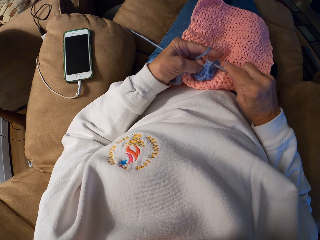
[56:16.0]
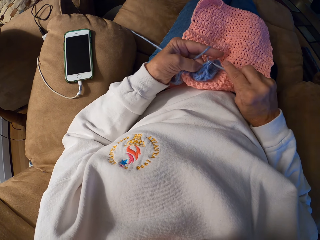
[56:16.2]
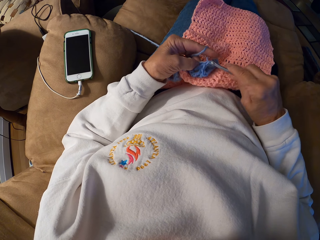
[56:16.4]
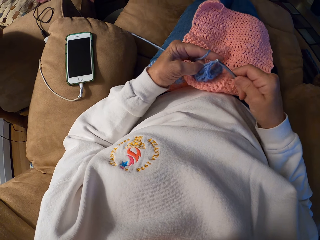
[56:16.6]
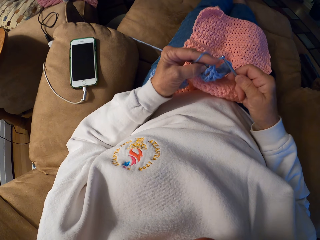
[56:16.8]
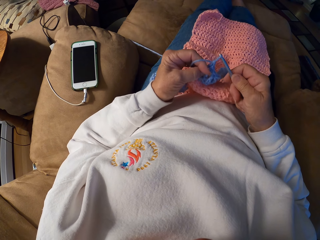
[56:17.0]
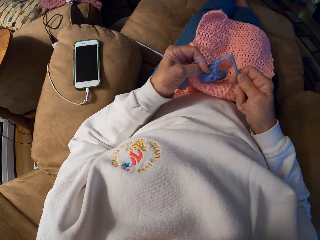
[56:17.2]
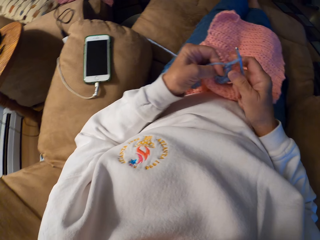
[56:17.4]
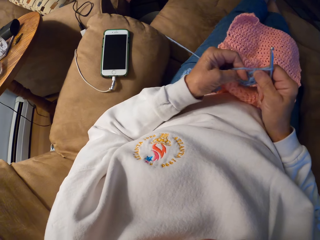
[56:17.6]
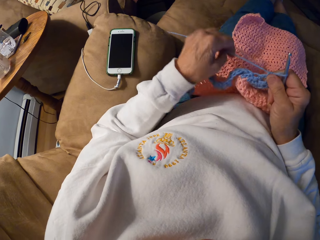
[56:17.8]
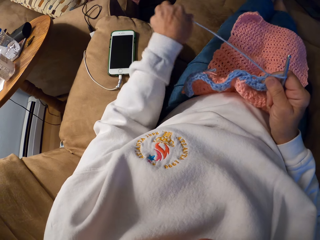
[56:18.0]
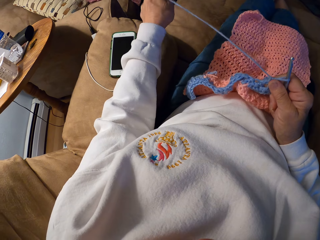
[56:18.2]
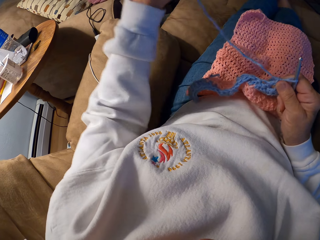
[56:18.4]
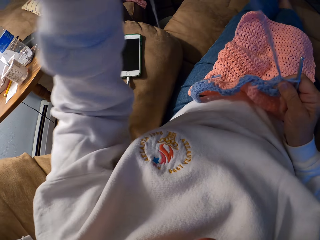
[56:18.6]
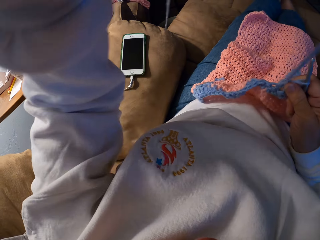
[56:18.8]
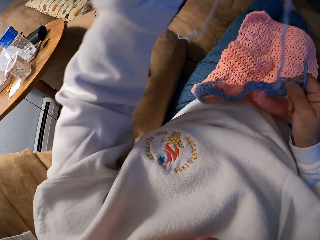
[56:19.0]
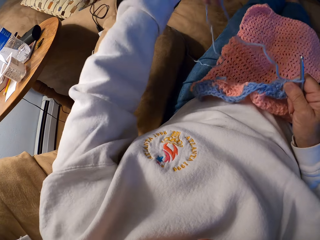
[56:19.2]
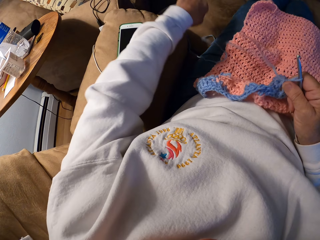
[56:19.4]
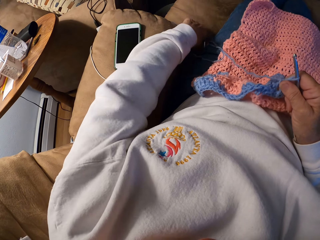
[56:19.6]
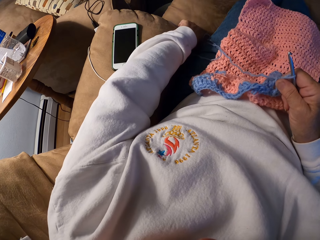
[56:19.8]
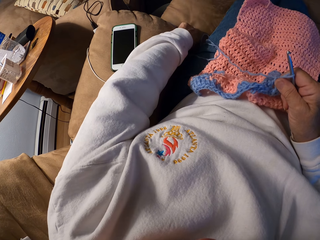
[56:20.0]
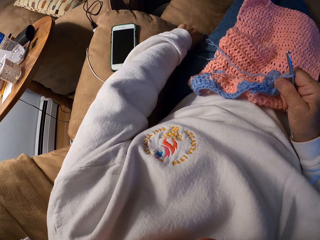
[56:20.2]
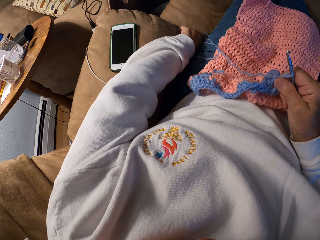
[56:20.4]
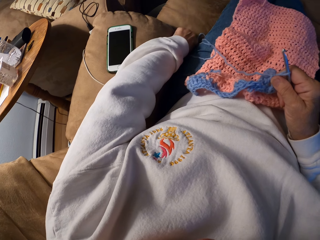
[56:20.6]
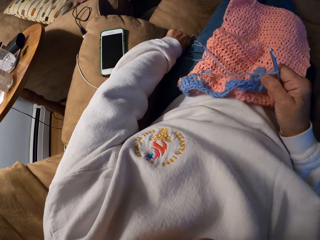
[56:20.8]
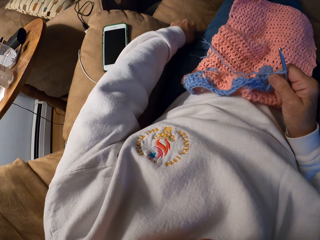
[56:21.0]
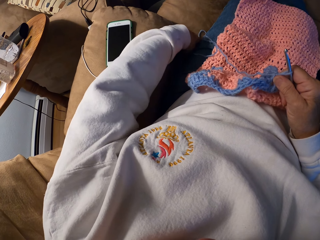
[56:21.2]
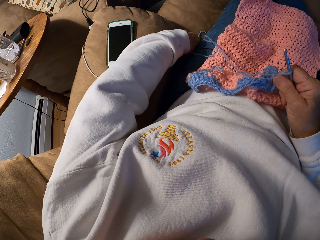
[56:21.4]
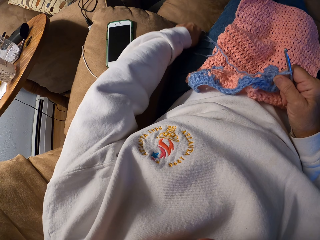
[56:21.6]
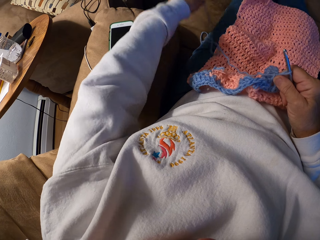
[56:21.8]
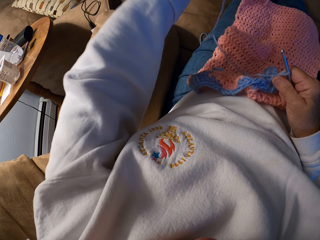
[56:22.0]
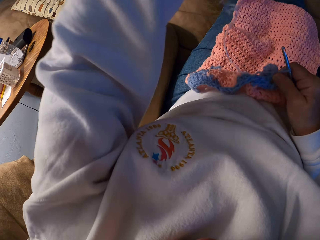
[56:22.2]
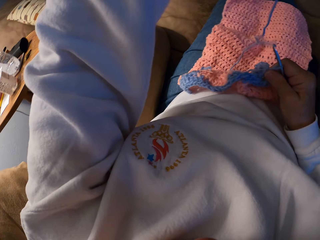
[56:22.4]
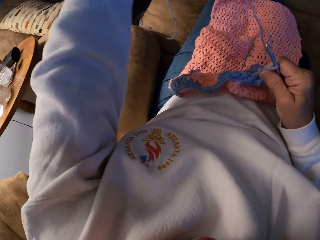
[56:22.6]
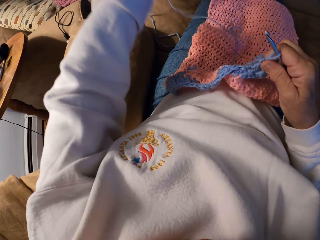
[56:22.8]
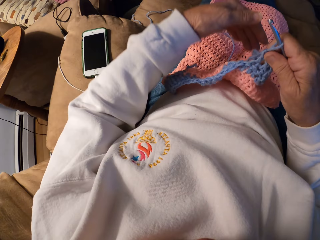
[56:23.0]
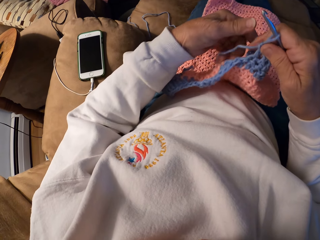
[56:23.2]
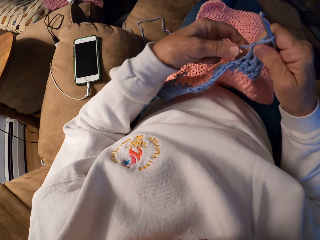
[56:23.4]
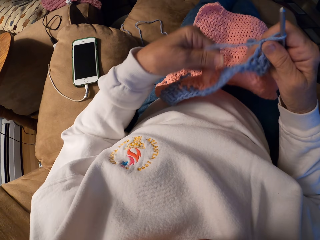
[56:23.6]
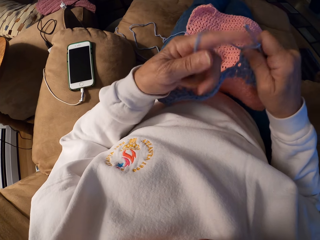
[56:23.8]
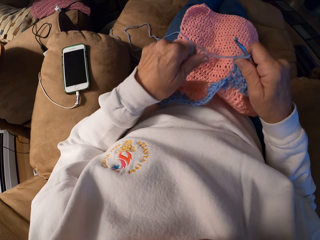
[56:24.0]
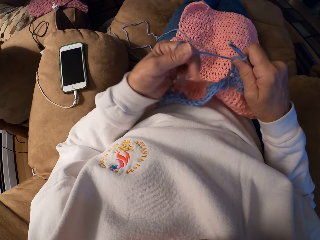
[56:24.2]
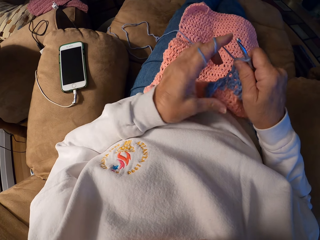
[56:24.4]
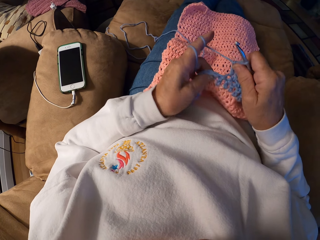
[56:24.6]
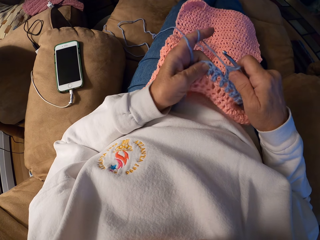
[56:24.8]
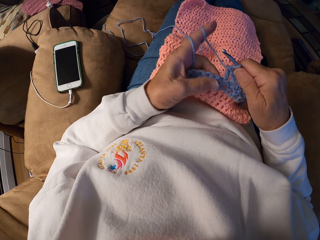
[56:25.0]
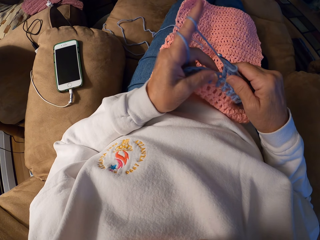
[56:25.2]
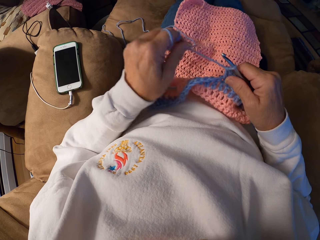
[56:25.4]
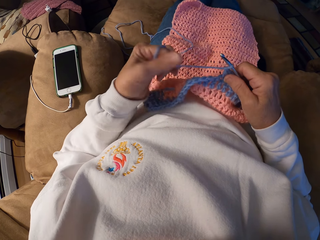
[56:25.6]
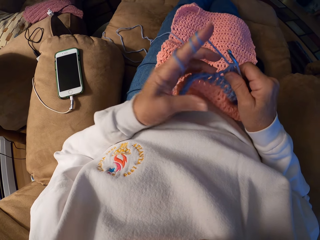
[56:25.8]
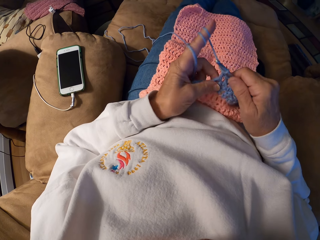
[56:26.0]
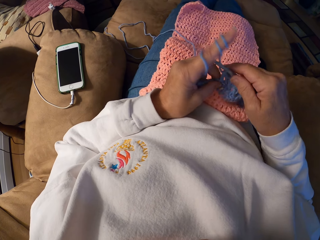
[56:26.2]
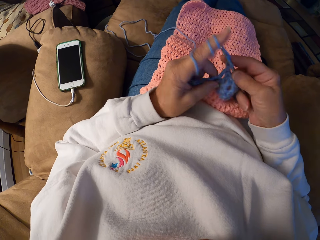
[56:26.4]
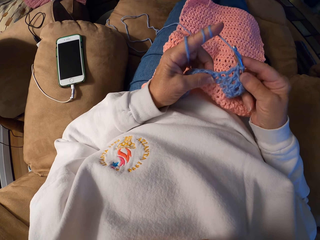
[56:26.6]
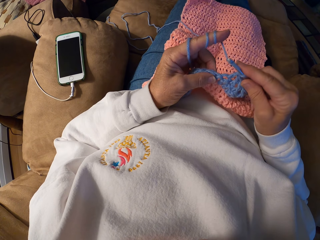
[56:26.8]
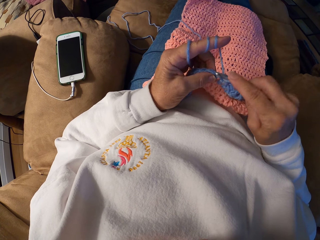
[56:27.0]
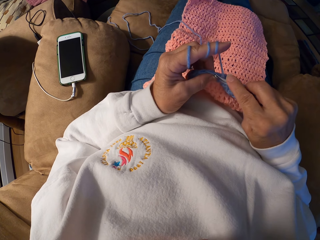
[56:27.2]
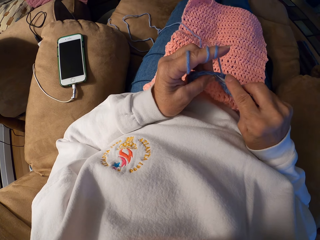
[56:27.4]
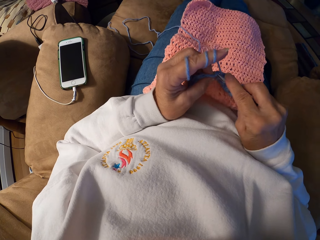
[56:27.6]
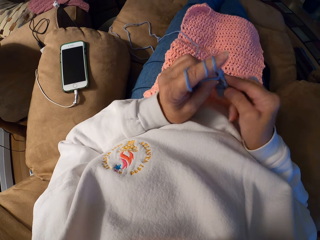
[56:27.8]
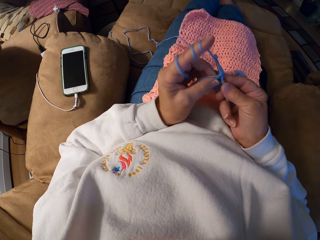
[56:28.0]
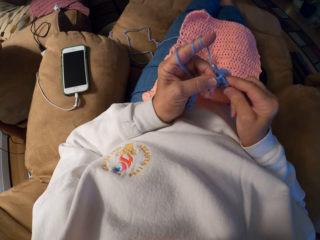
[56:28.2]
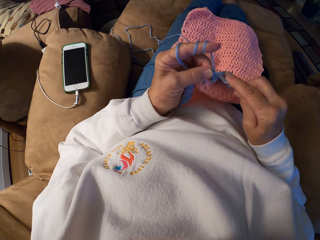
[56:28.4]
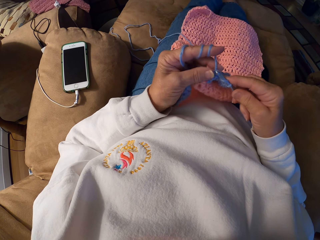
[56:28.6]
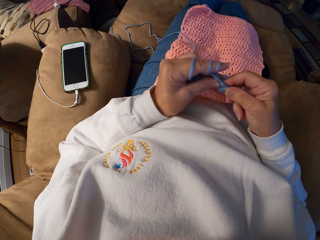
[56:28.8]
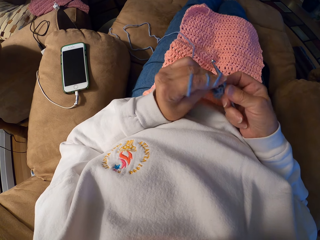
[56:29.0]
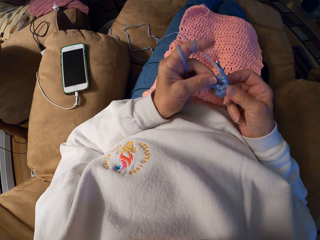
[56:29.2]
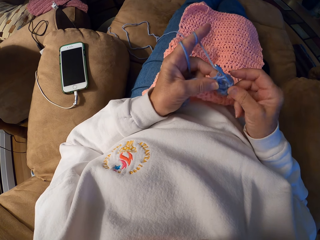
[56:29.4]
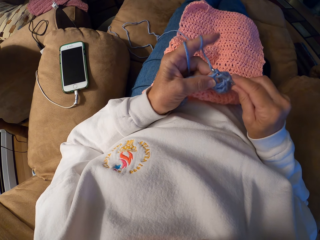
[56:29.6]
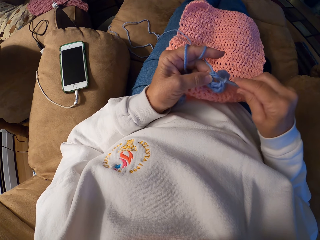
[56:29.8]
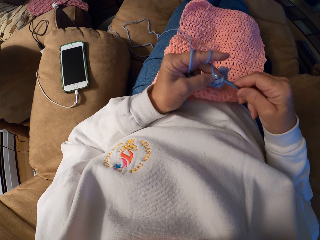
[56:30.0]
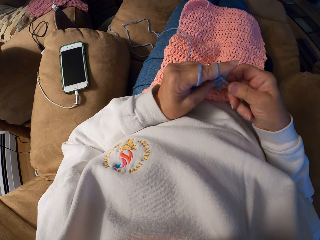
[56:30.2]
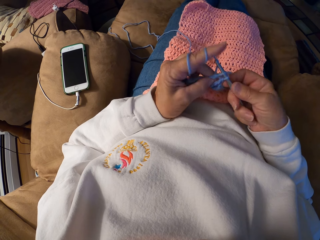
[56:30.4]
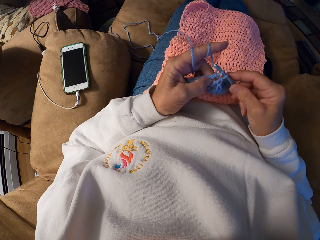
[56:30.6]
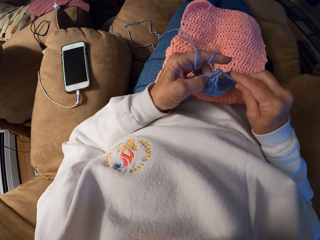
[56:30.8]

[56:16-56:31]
The camera wearer unwinds the yarn with her left hand. She straightens up a knitting thread with a hand. She winds the yarn on her left index finger. She knits a piece of fabric with a knitting needle.

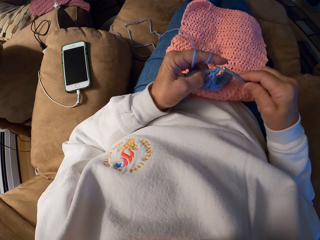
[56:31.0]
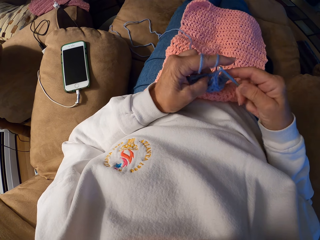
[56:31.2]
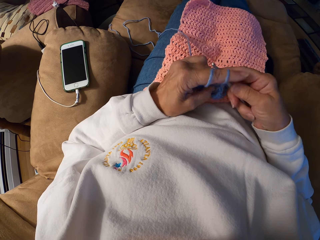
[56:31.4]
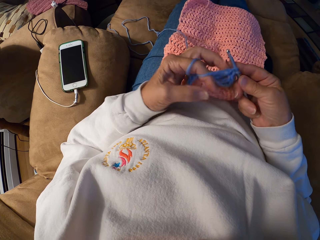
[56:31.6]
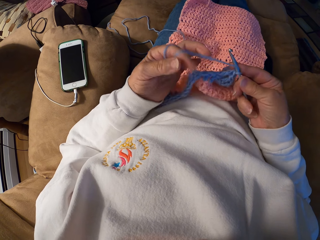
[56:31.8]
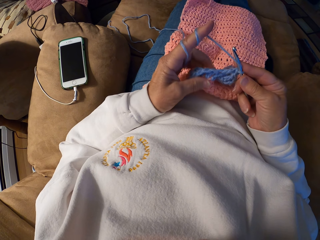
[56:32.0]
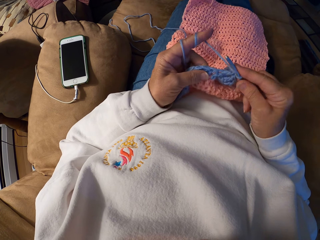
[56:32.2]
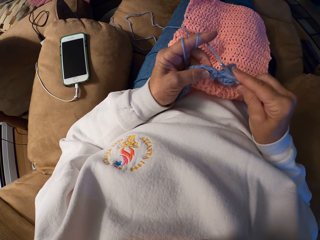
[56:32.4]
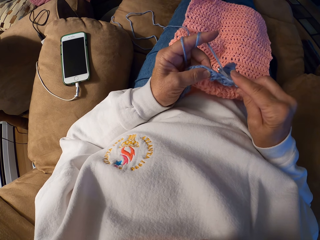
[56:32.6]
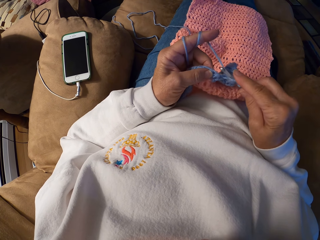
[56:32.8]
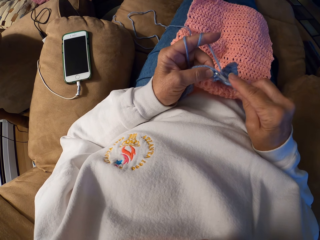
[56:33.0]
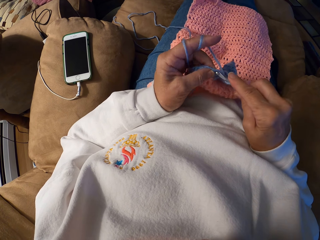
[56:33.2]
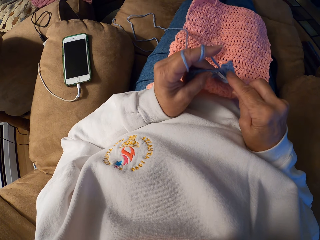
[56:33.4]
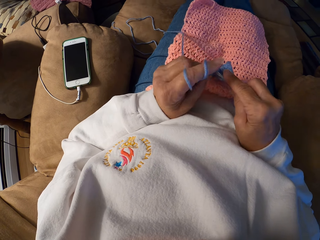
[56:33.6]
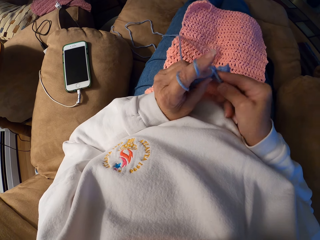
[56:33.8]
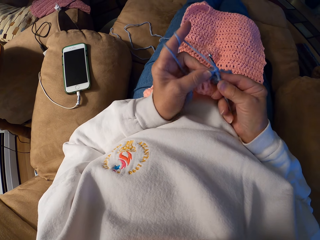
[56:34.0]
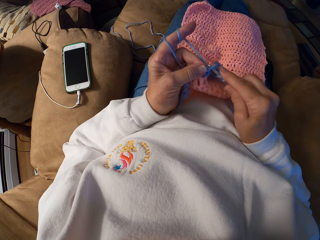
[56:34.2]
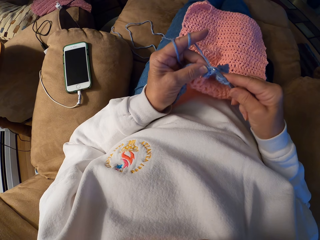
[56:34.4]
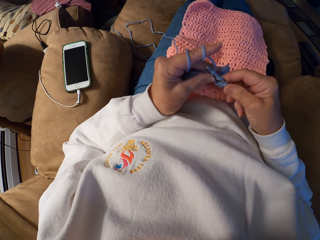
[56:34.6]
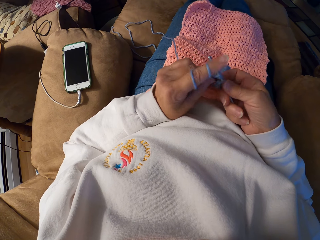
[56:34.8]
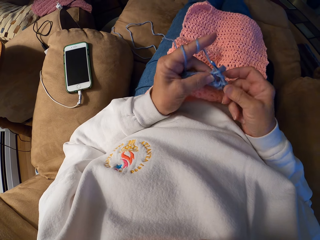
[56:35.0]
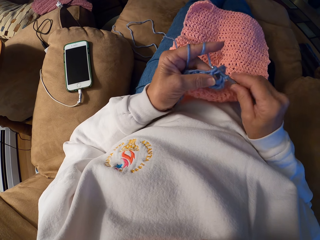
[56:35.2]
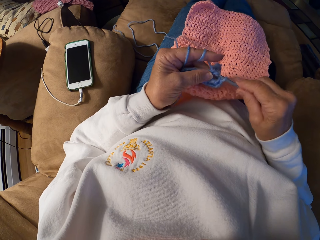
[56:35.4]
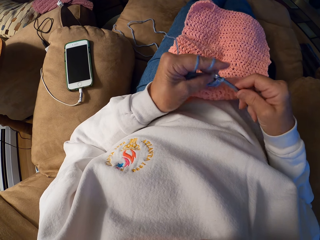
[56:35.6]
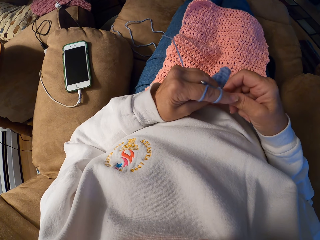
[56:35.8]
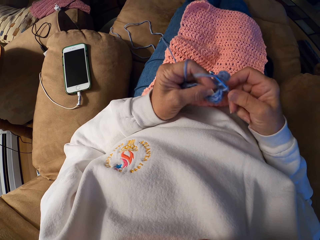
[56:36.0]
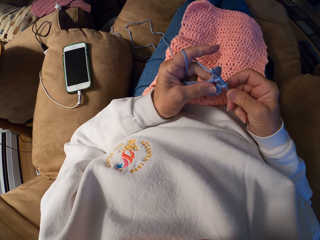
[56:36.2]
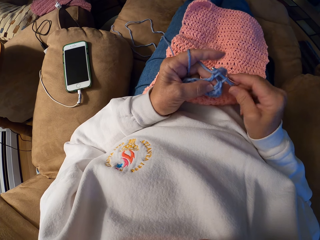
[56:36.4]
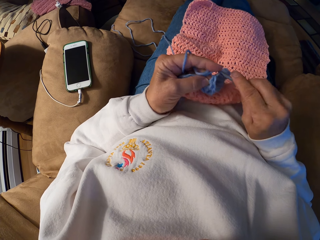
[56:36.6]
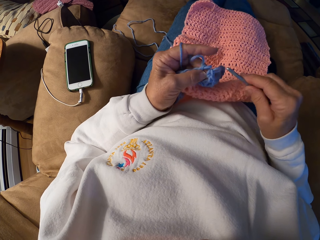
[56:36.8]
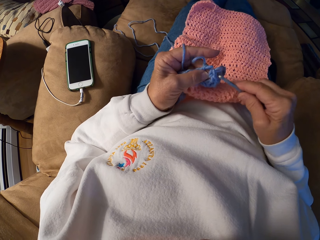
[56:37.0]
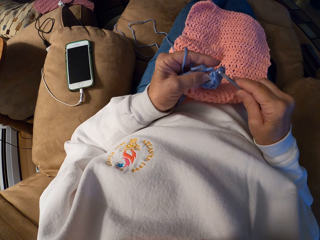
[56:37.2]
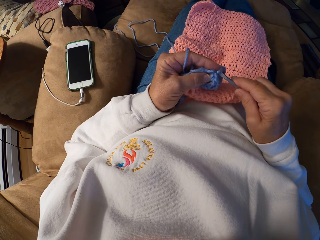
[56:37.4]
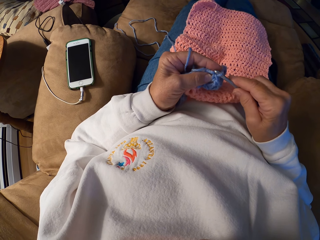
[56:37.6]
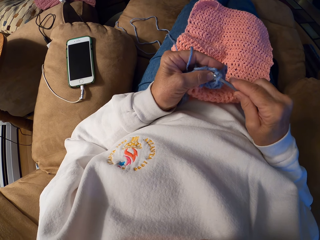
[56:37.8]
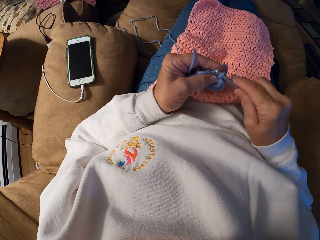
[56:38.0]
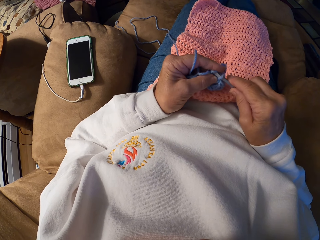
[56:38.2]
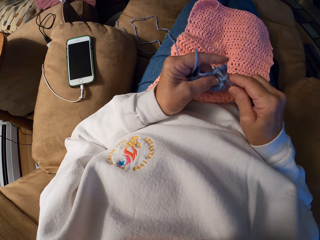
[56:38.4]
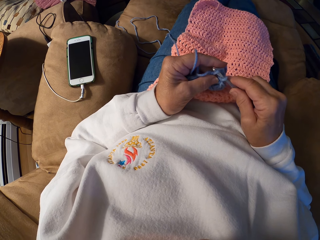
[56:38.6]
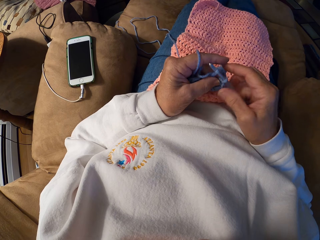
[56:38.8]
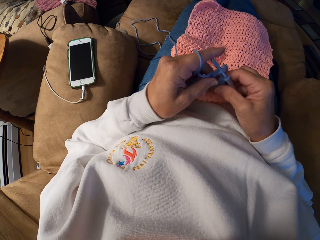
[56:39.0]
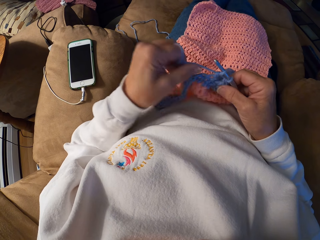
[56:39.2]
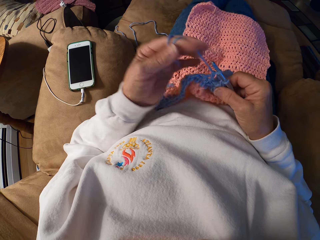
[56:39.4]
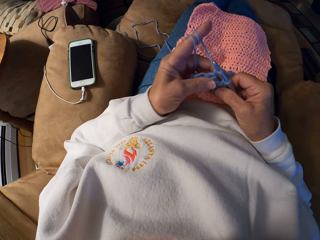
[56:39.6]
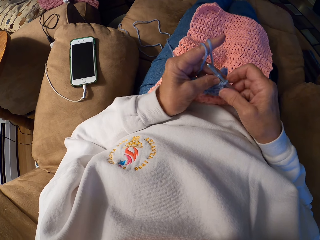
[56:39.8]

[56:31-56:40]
The camera wearer coils a knitting thread to a finger. They knit a piece of fabric with a knitting needle.
